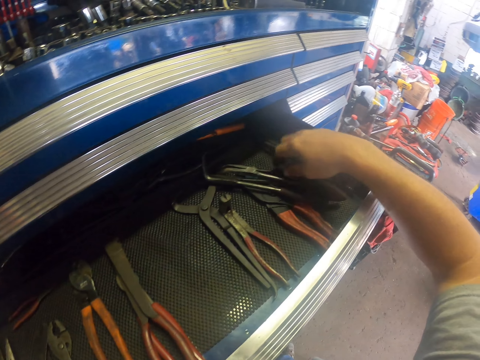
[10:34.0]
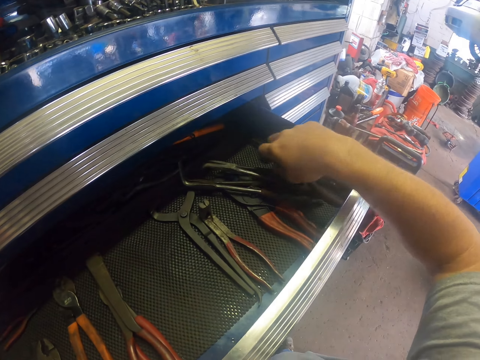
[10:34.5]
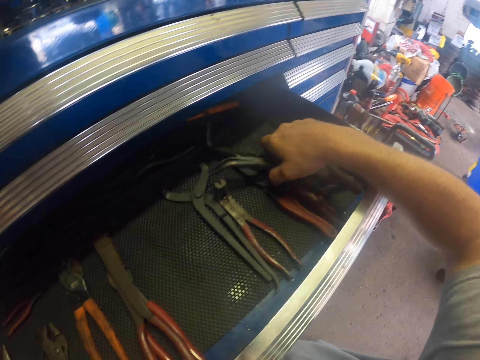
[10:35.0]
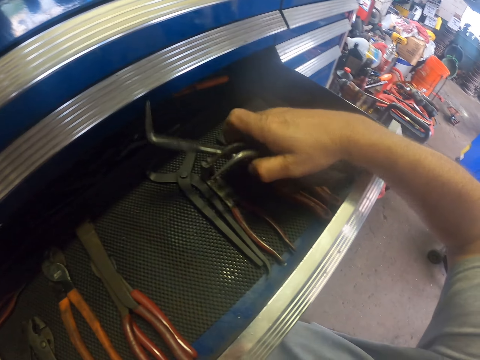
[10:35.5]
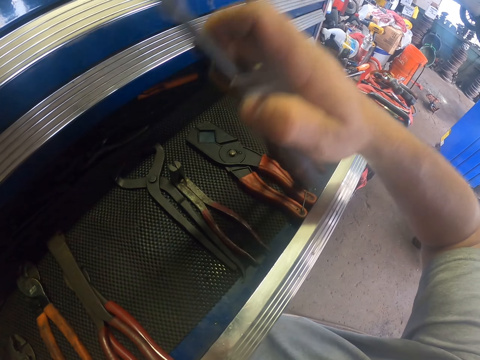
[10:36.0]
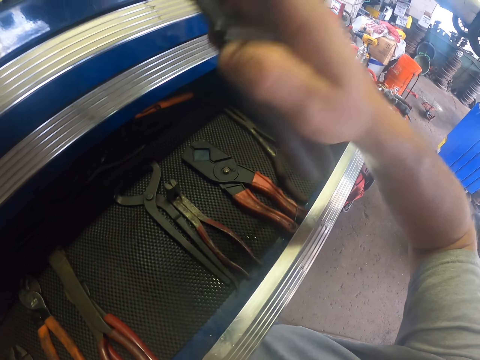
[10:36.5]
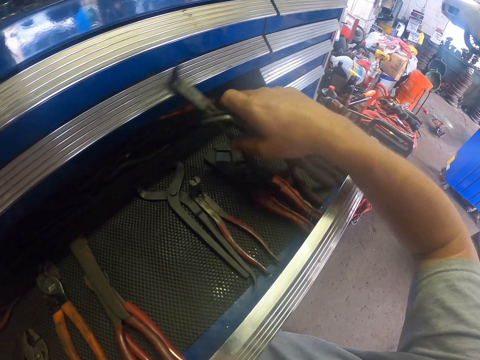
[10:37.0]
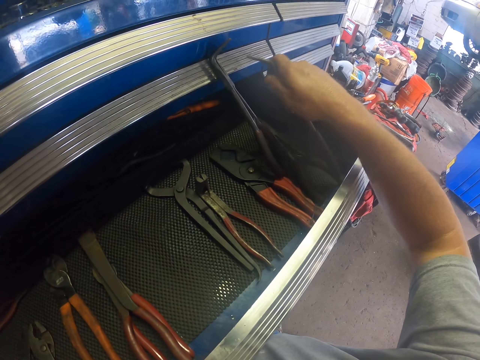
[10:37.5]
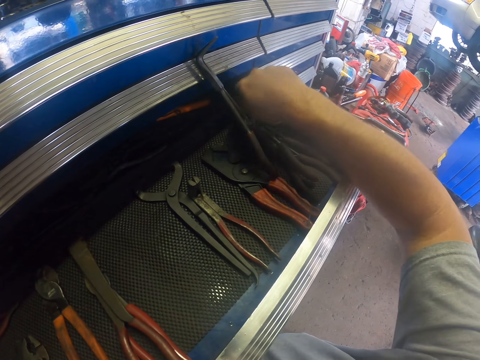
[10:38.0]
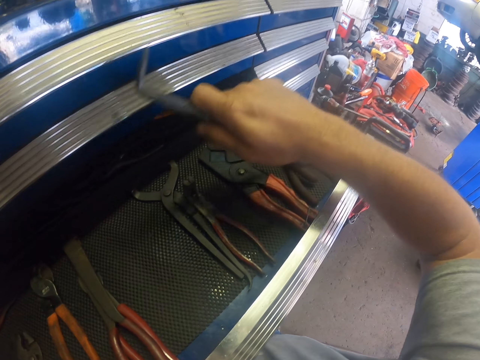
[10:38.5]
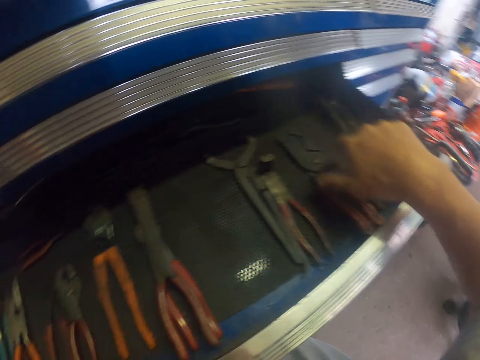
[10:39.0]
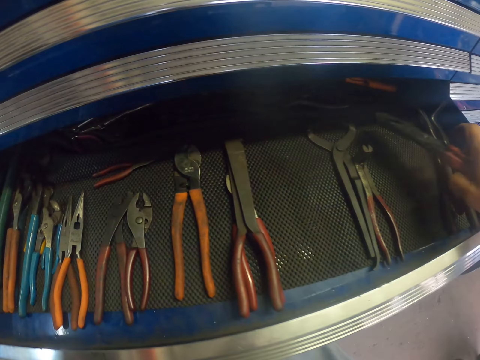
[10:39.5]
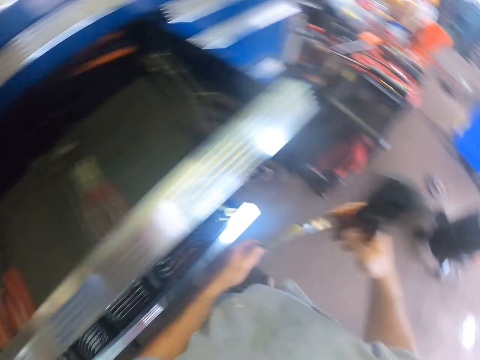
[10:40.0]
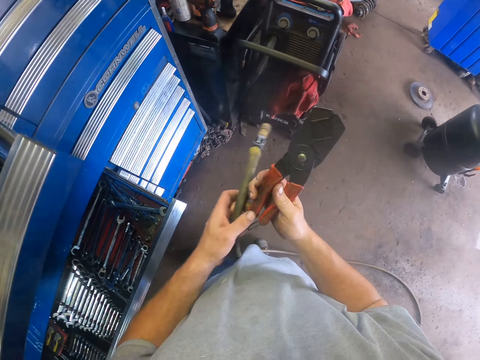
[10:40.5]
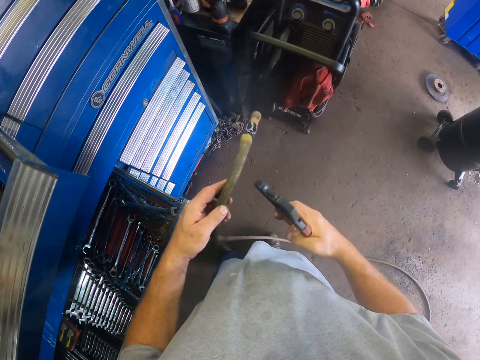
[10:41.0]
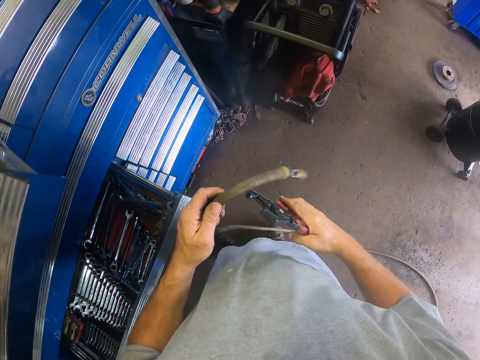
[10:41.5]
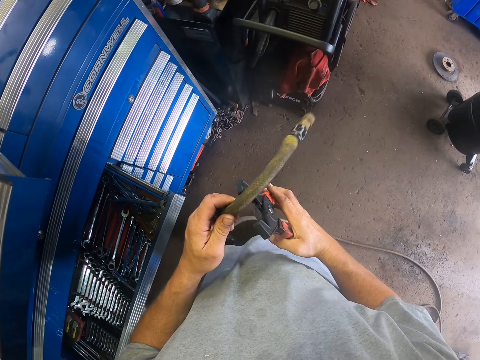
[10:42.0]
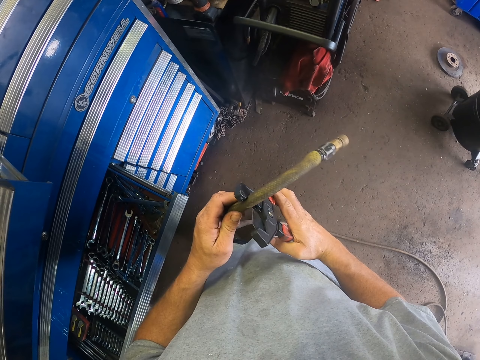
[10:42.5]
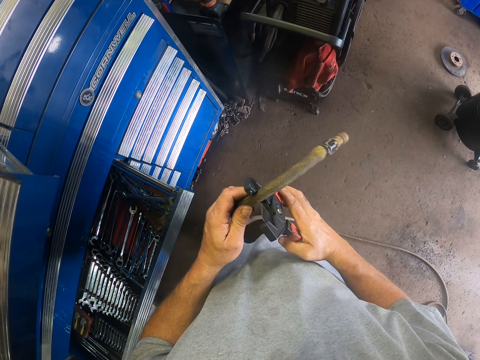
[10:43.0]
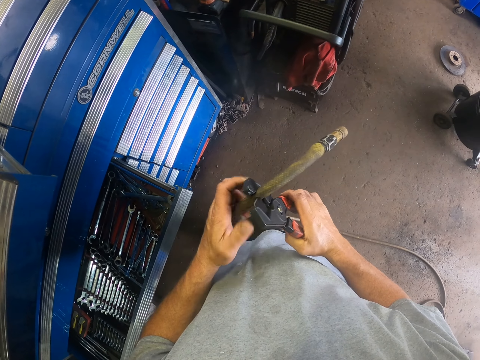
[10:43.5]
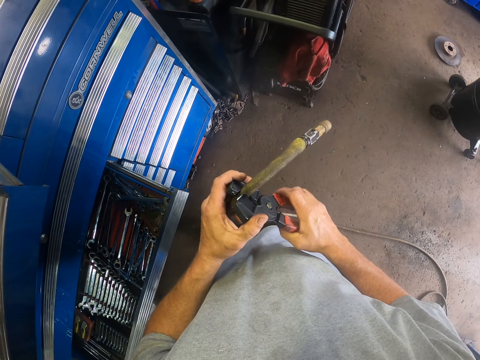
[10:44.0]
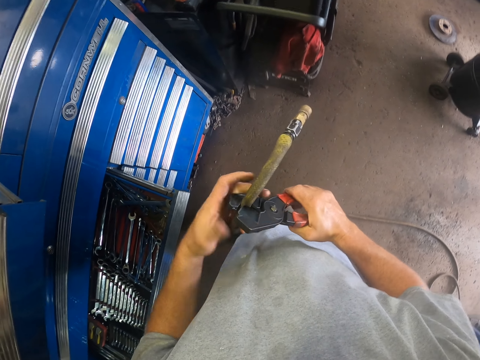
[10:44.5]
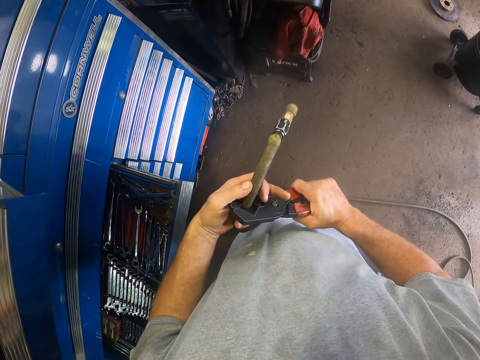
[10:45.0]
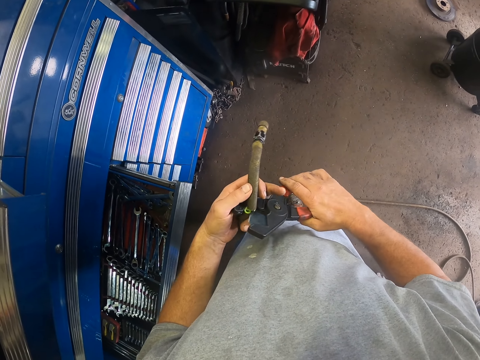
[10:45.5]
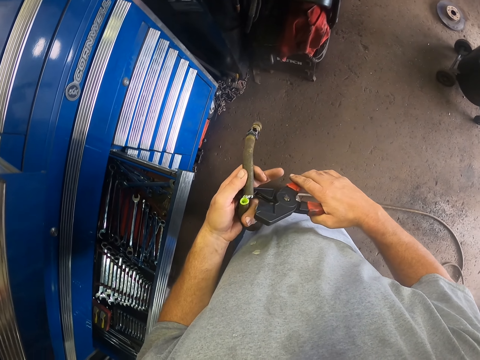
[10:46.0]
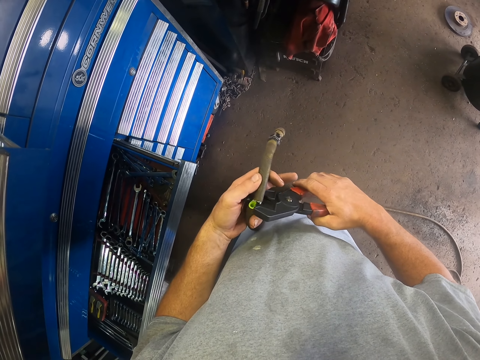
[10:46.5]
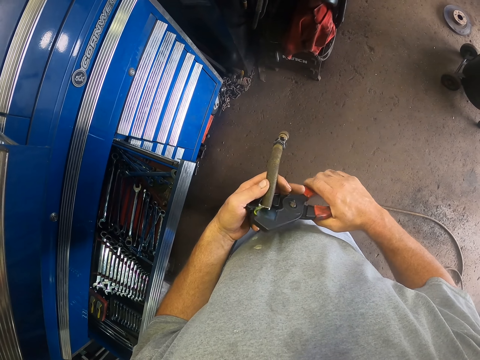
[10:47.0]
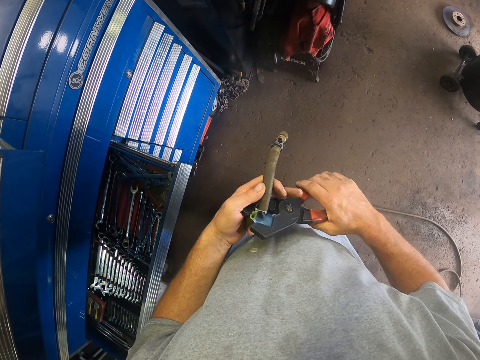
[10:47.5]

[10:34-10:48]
The camera wearer picks up an object from the drawer. They drop the object in the drawer. They pick up a snip or crimping plier in the drawer. They cut the pipe with the snip.

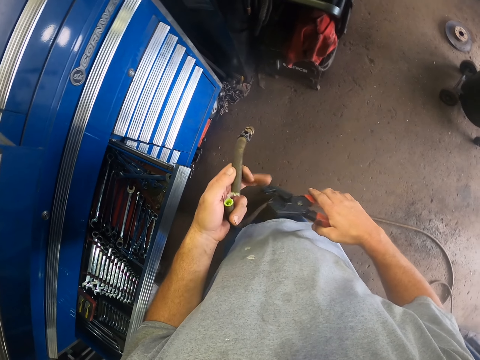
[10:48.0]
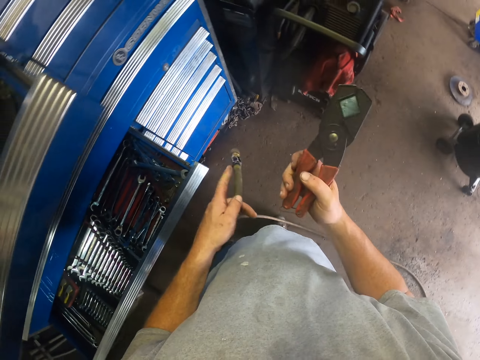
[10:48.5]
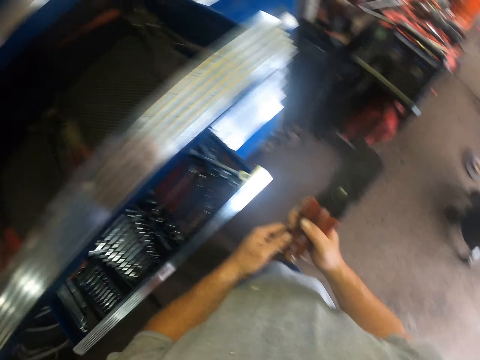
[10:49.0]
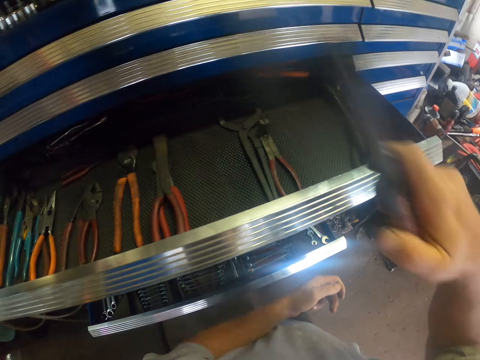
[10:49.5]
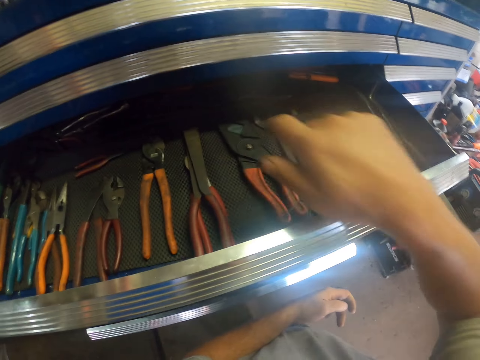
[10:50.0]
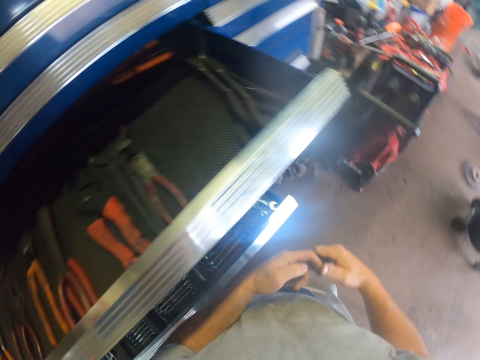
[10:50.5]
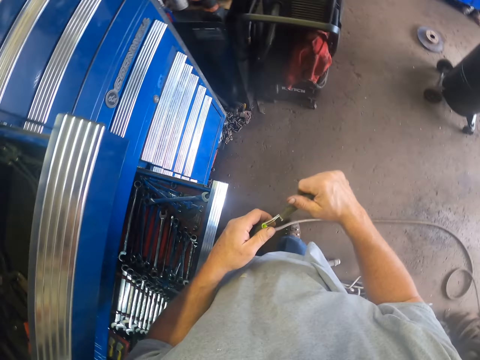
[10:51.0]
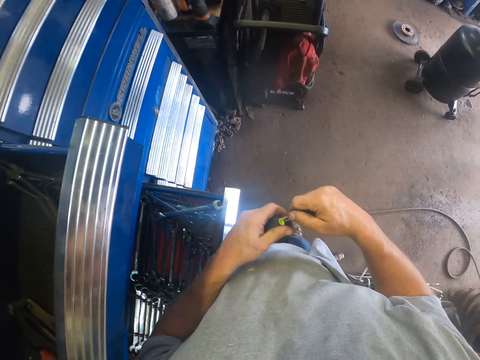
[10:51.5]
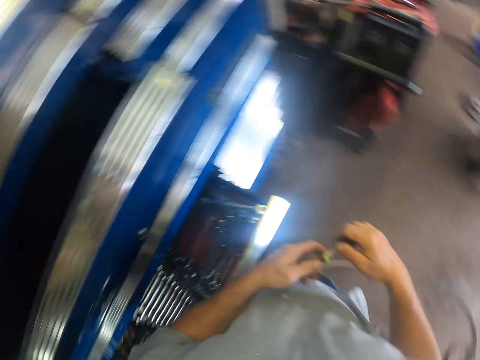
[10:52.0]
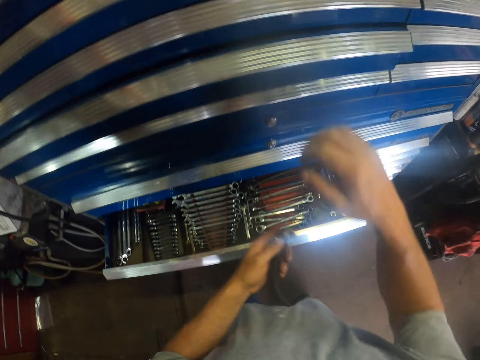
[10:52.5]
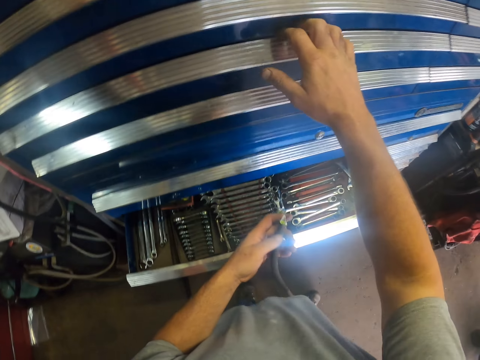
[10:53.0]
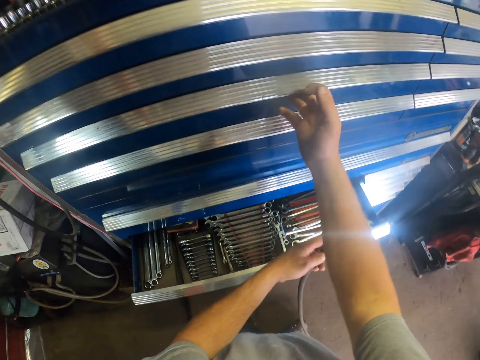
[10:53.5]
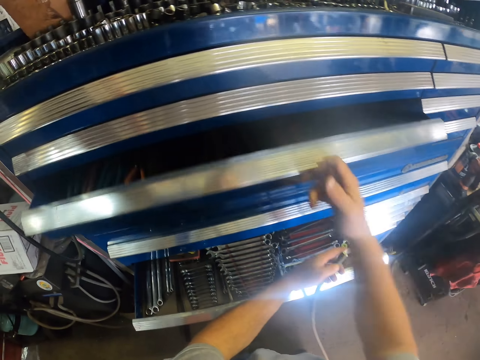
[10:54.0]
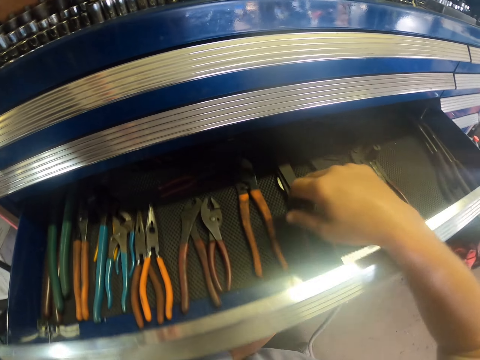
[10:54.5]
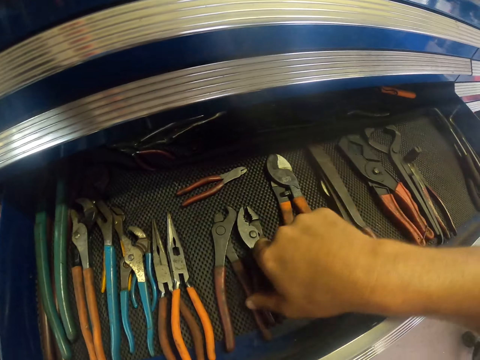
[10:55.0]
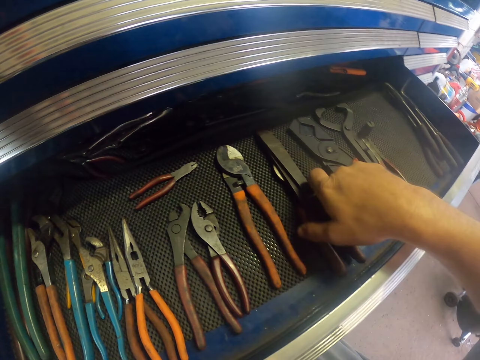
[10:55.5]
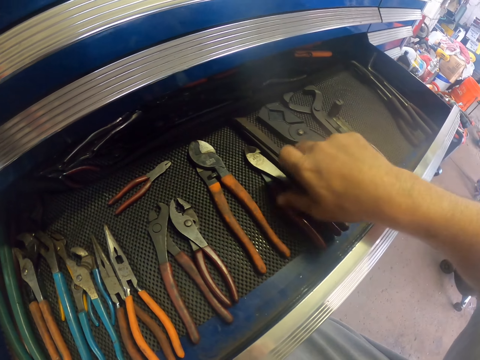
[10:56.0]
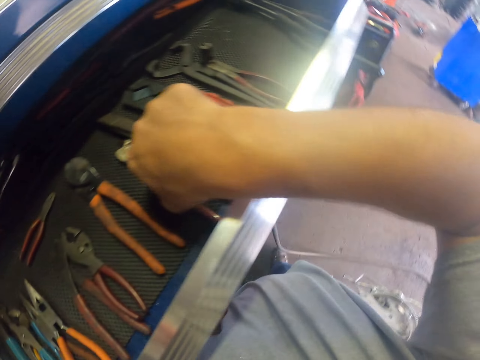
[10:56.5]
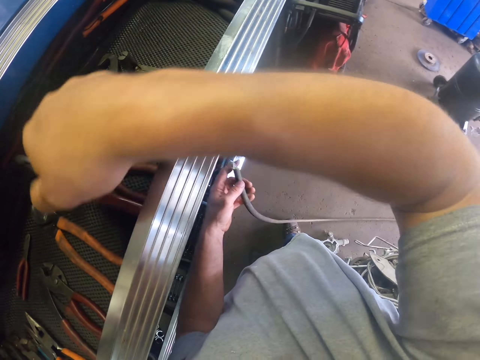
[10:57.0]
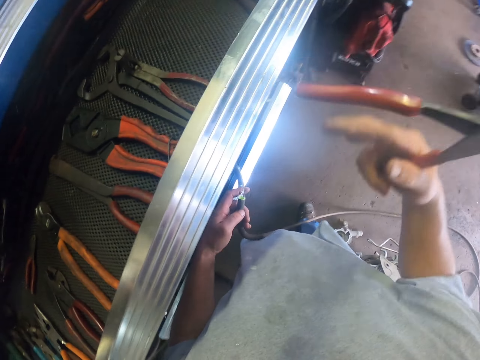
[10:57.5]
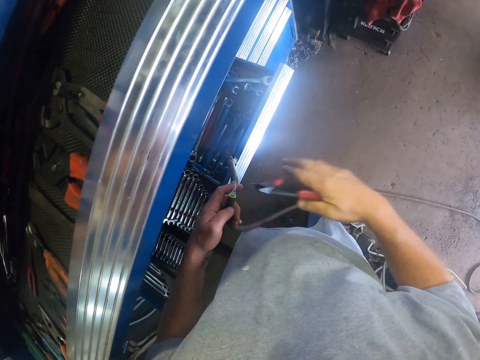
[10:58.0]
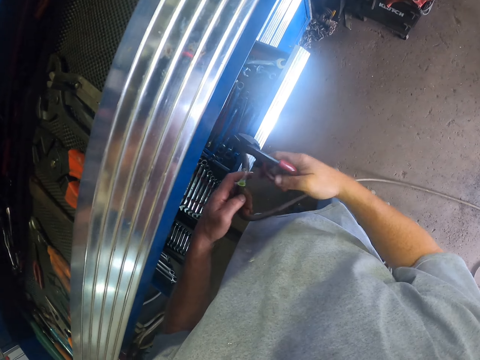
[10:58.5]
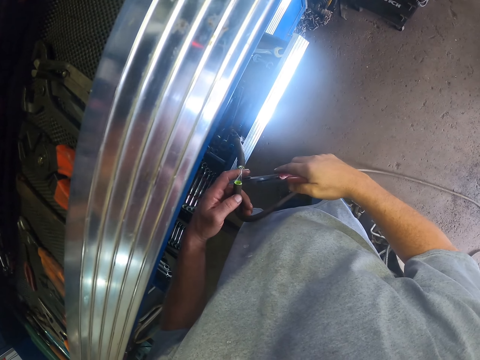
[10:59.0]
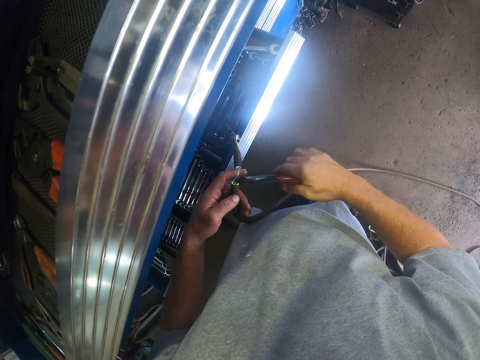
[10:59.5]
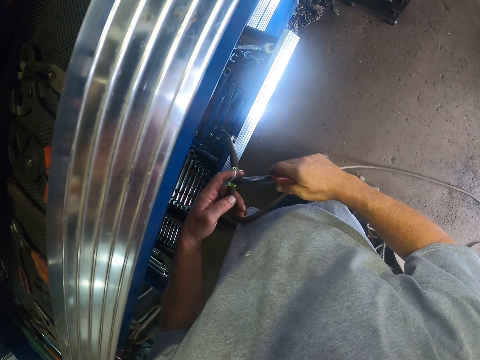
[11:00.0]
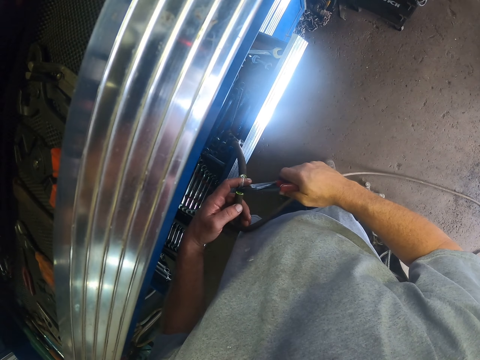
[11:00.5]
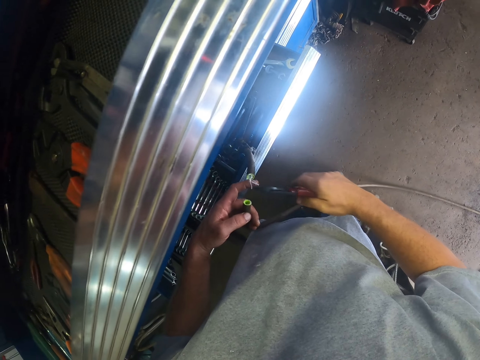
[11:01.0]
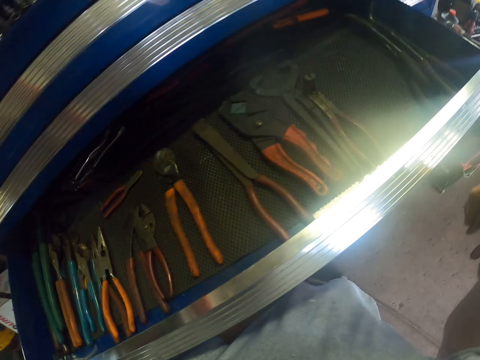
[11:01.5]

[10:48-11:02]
The camera wearer places the snip or crimping plier in the drawer. He pulls the air hose. He opens a tool drawer with his hand. He moves the snip in the drawer. He picks up the snip or diagonal cutting plier in the drawer. He cuts the pipe with the snip.
